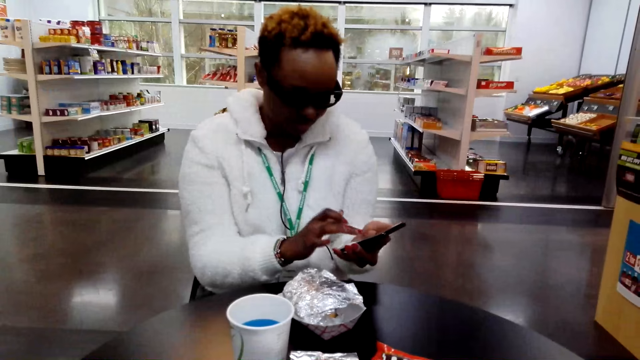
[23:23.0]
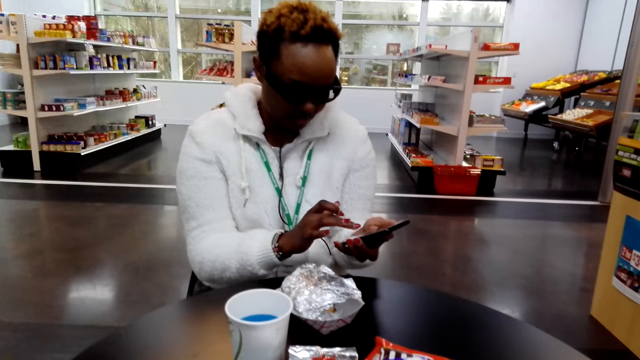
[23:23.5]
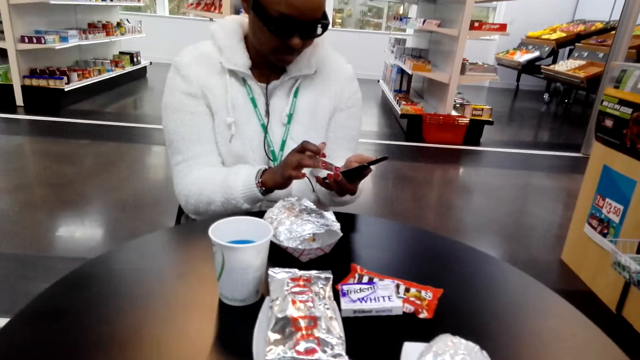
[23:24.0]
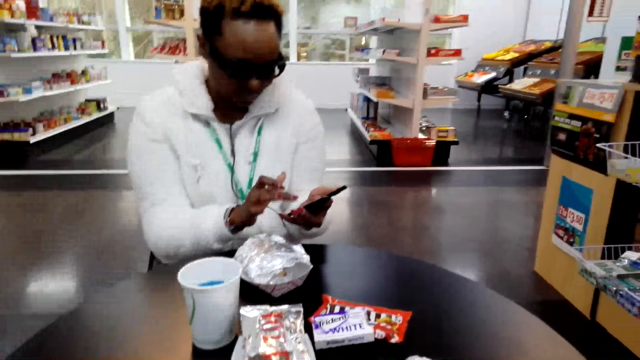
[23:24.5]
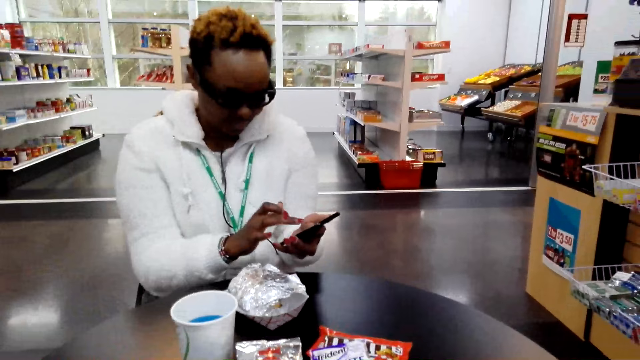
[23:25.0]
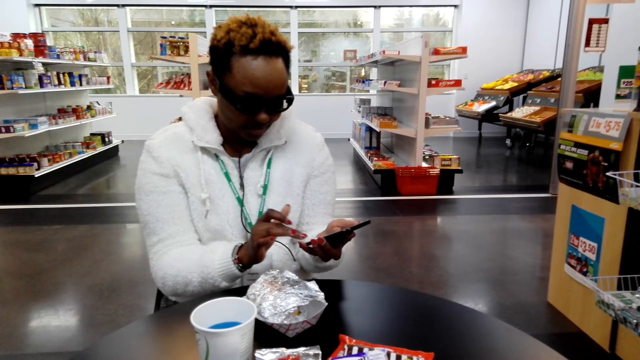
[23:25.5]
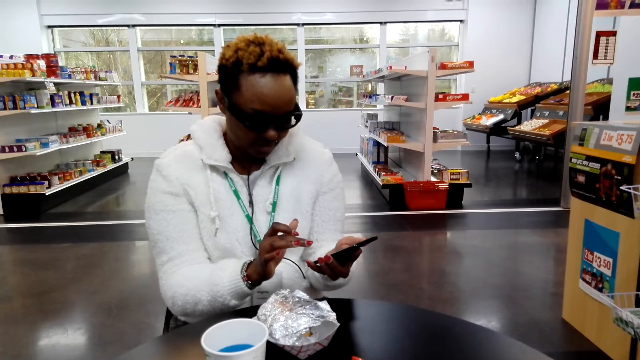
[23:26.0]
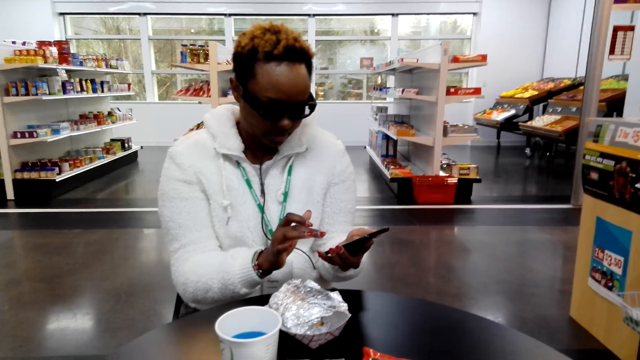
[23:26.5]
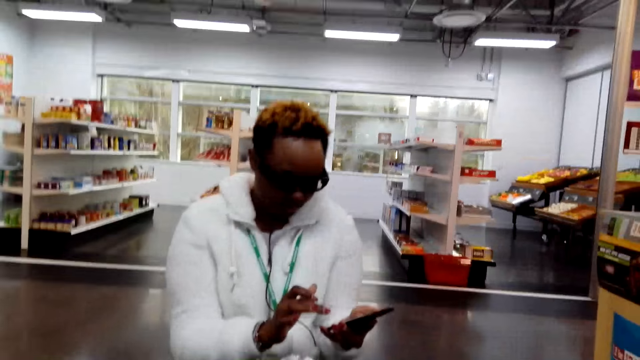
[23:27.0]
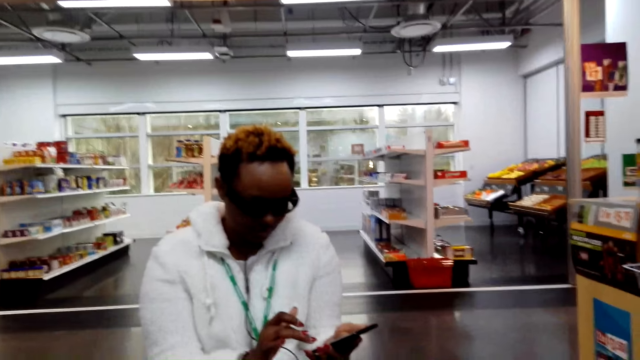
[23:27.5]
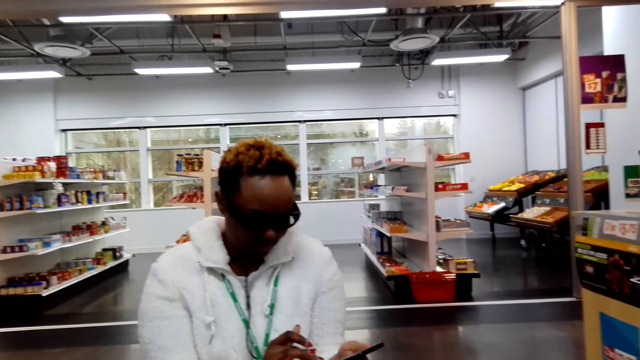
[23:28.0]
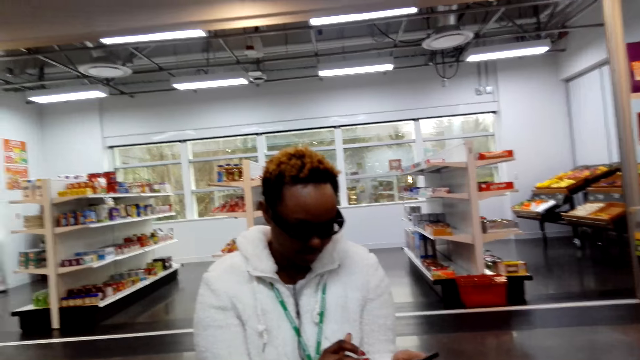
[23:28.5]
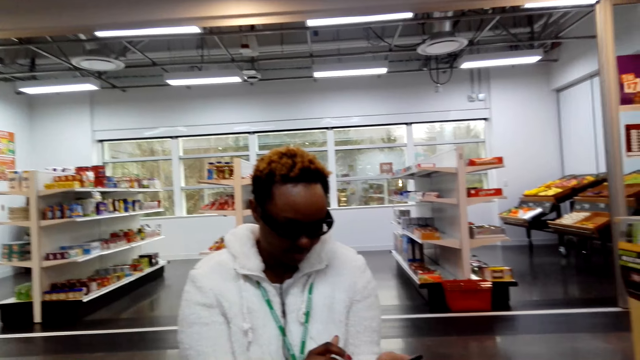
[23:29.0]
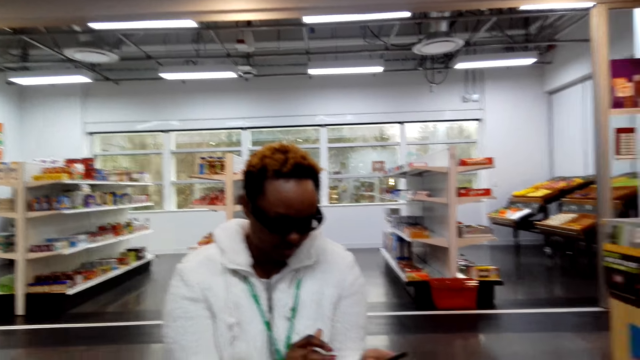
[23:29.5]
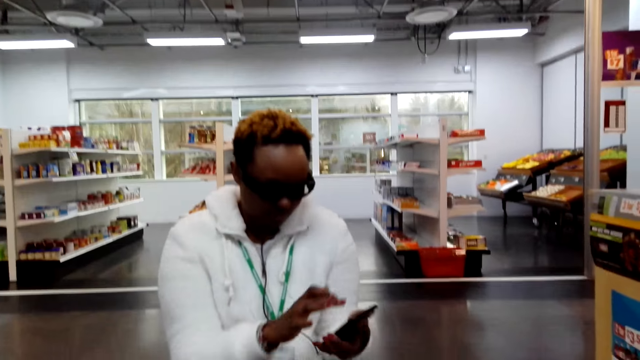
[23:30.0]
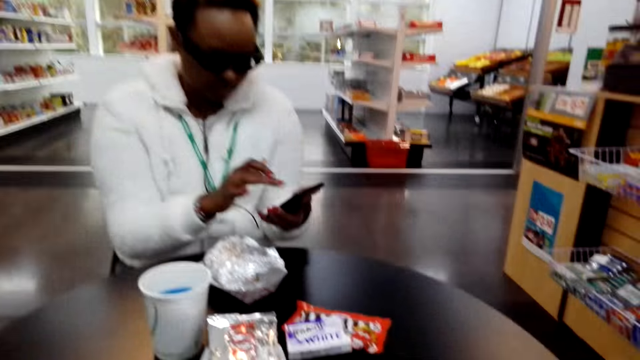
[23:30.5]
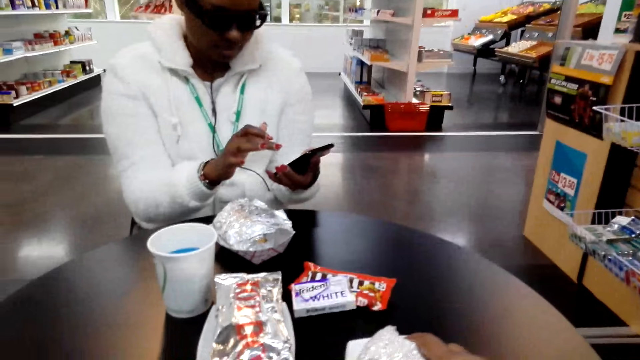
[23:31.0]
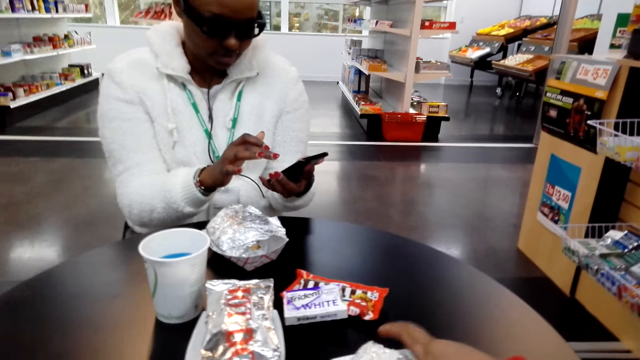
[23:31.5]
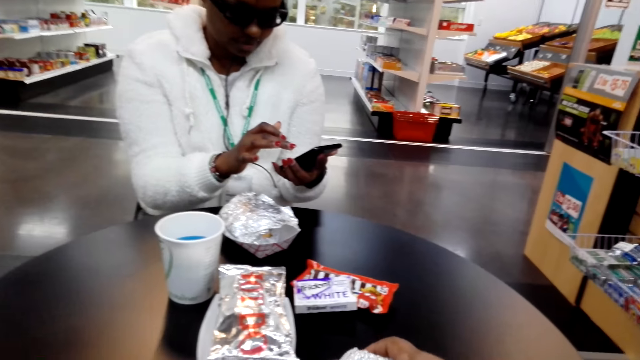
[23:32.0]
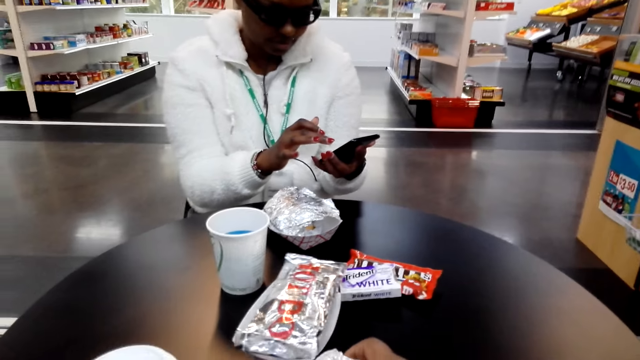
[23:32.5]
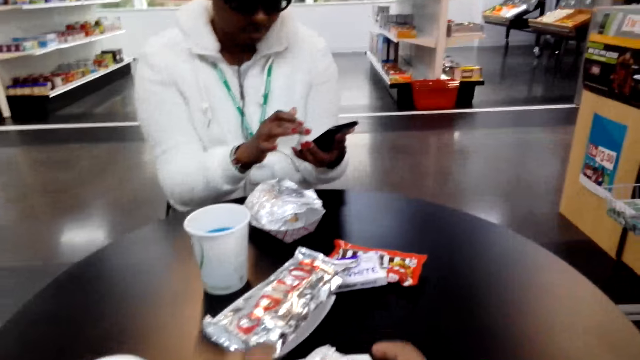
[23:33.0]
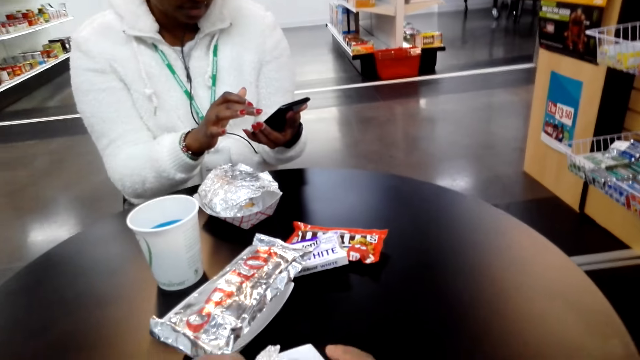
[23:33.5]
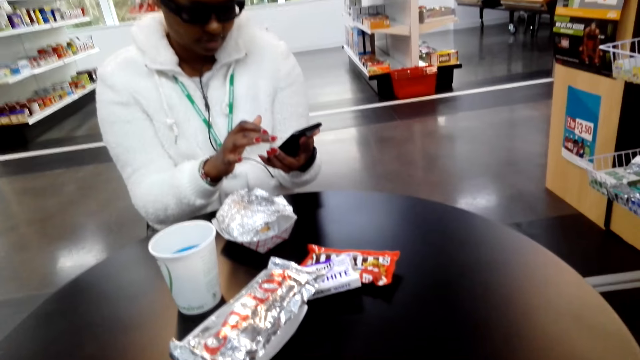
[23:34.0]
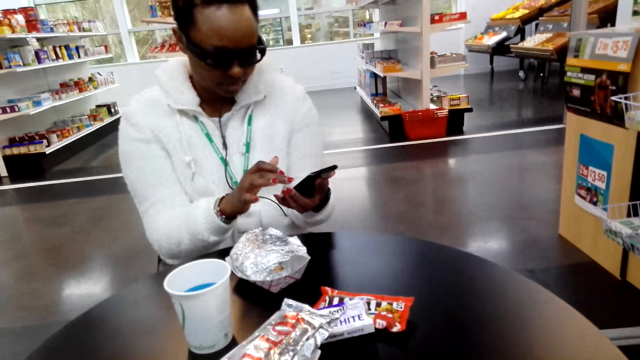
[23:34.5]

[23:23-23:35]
A woman operates her phone. The camera wearer picks up the food on the table. They move something.

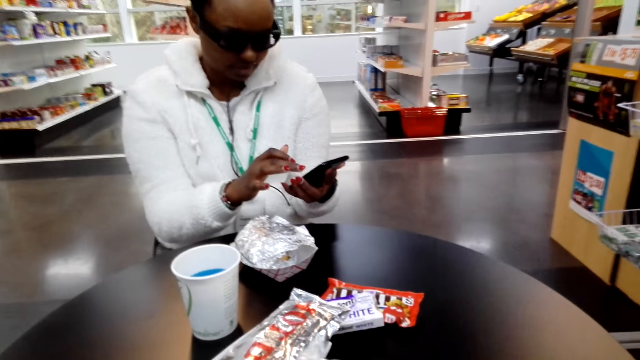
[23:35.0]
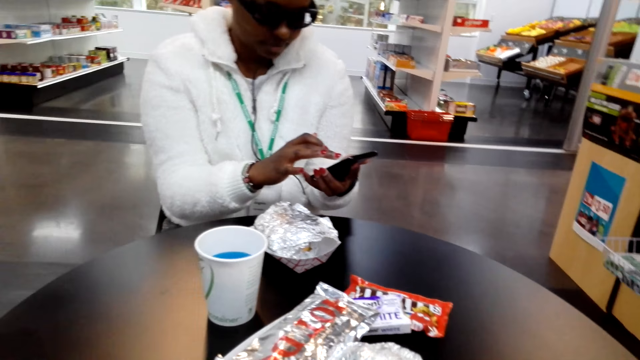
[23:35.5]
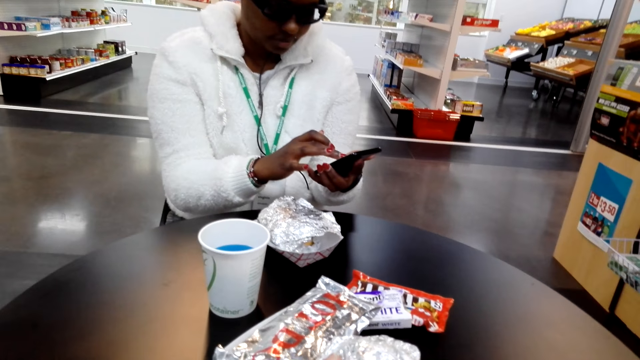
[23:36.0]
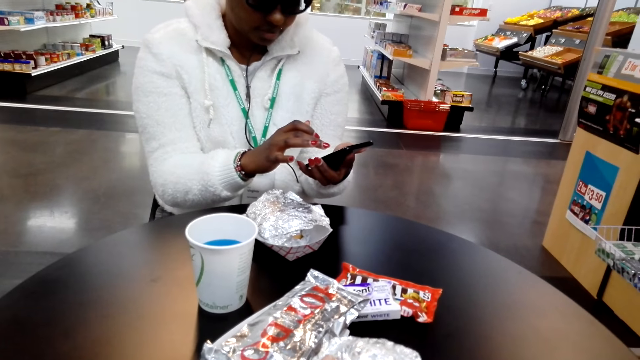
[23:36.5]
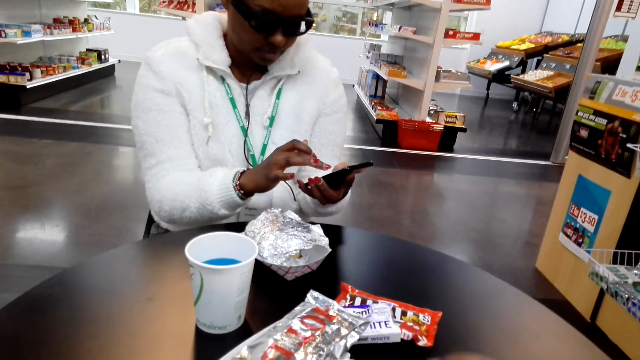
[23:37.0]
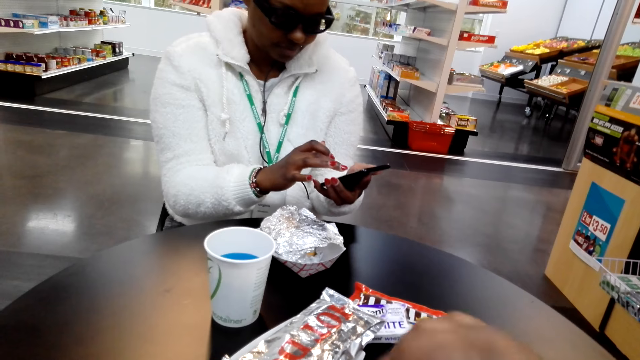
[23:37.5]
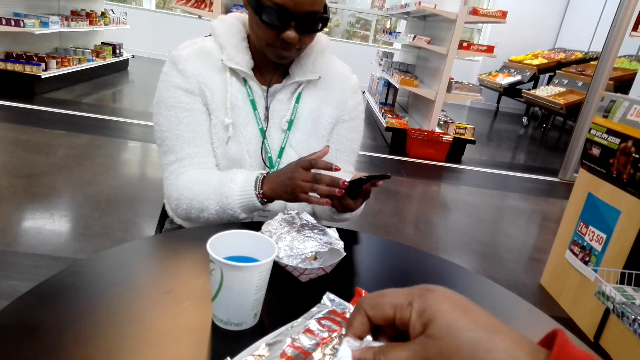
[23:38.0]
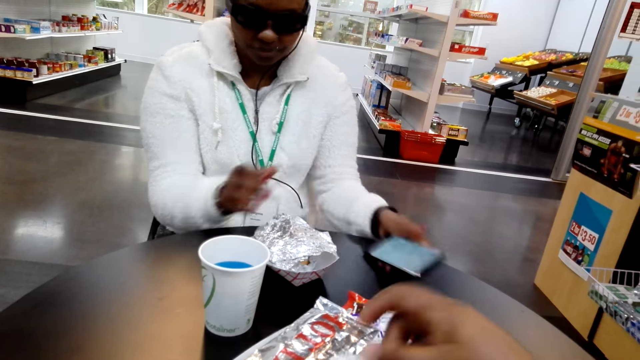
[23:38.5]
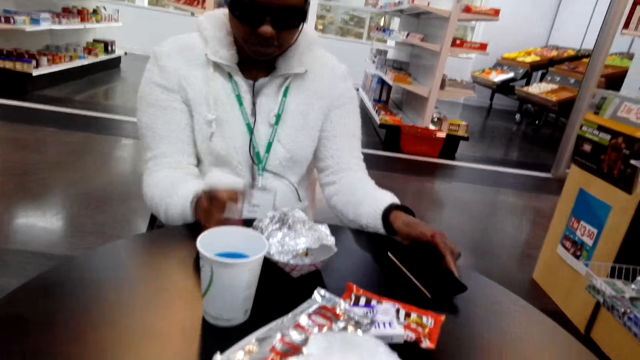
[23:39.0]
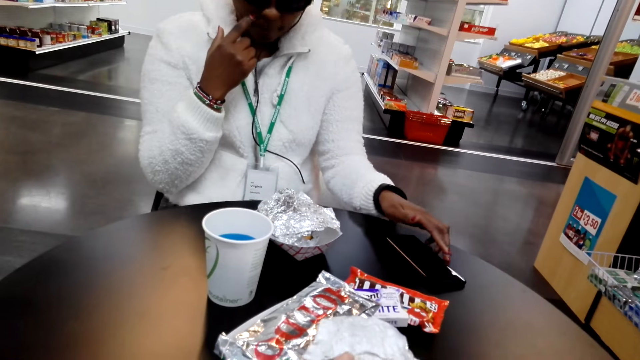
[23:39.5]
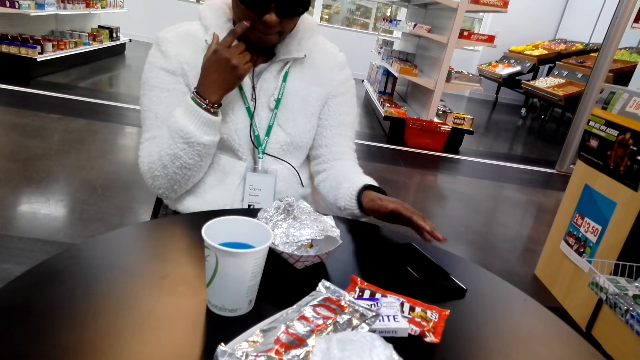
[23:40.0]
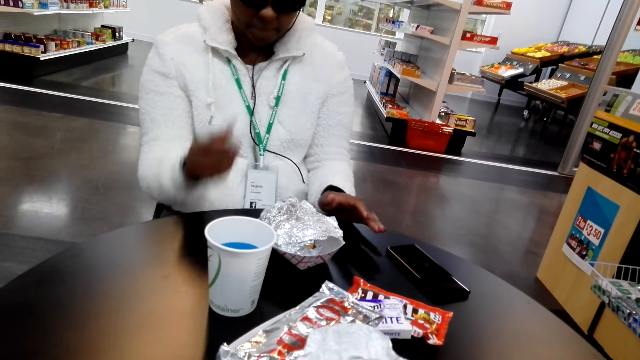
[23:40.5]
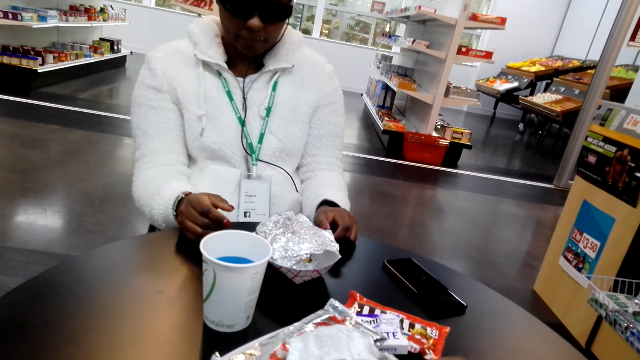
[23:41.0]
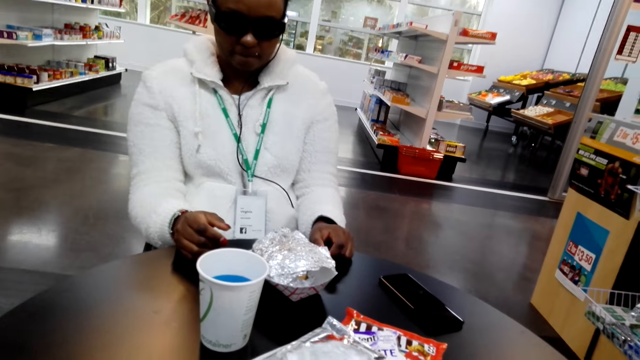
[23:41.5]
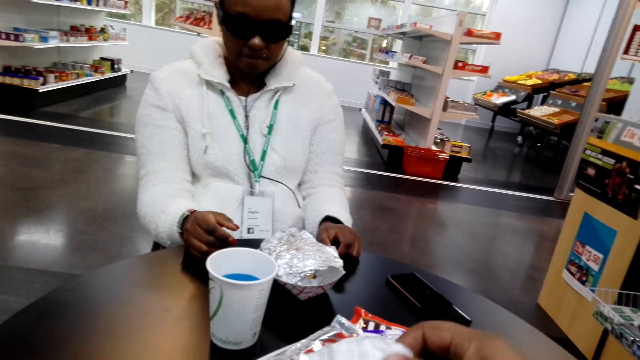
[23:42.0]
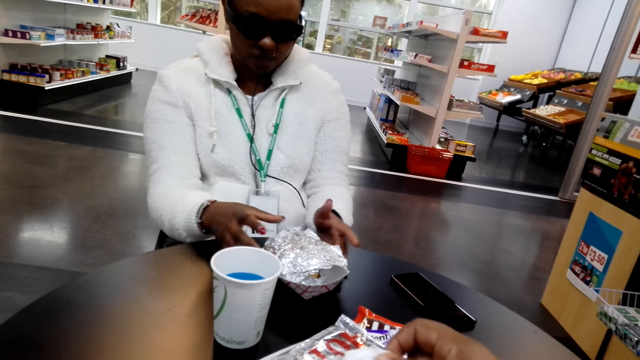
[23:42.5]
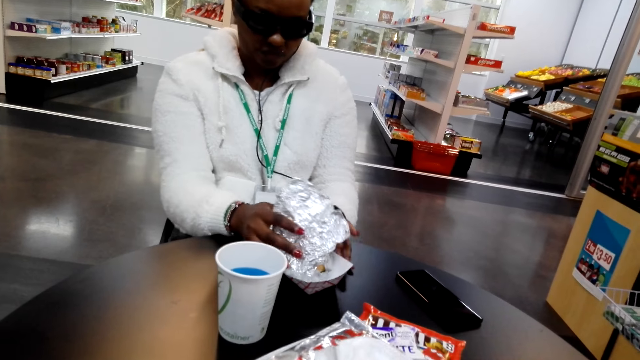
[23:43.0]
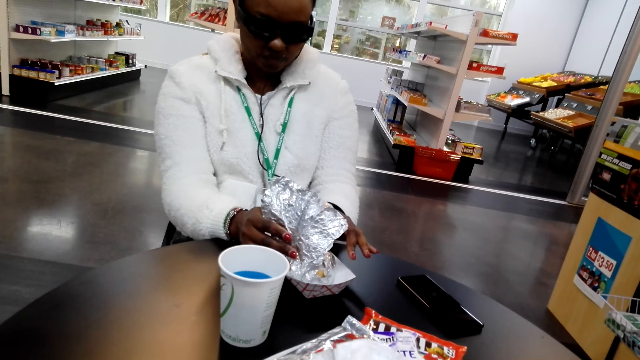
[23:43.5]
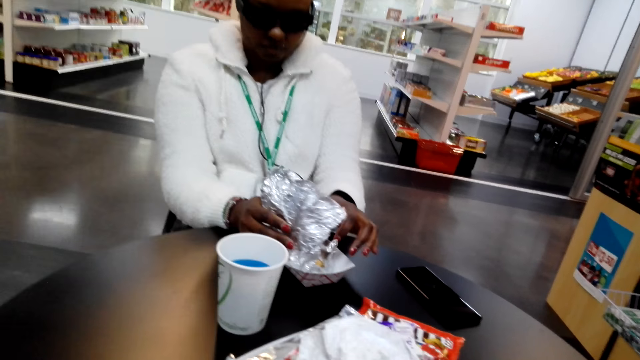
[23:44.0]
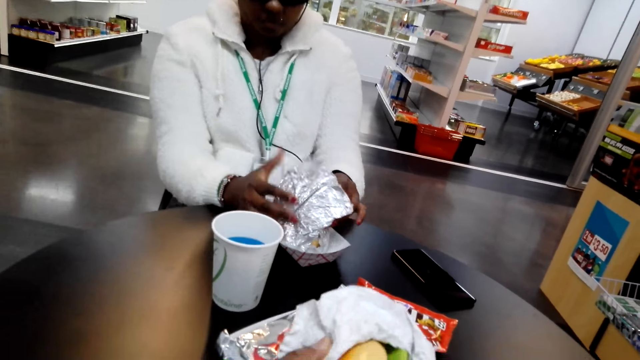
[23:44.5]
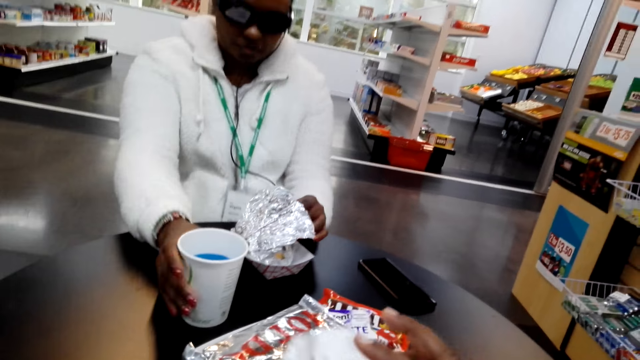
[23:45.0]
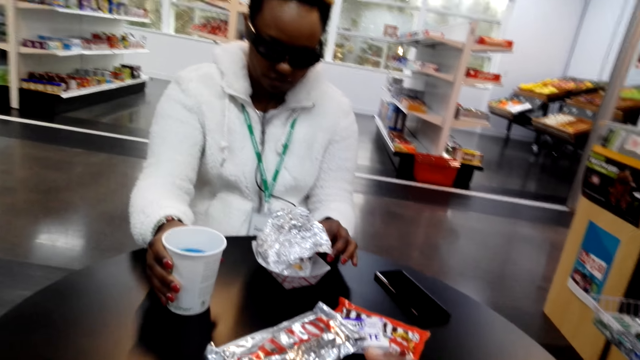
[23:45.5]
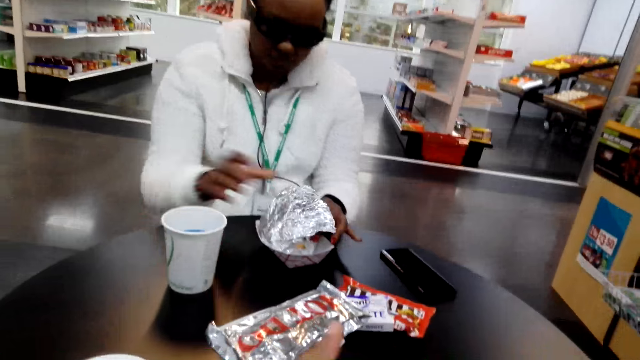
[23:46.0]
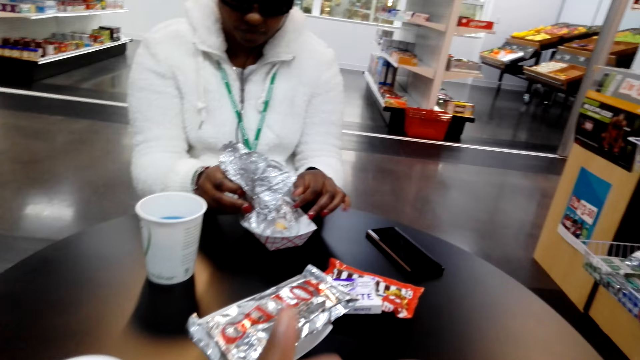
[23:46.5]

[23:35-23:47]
The camera wearer unwraps the food on the table. A woman puts the phone on the table. The woman touches the face, picks up the burger and moves the tumbler aside on the table.
